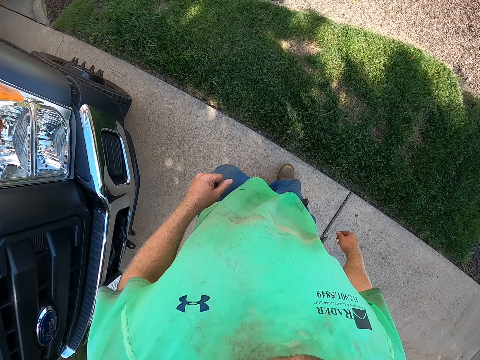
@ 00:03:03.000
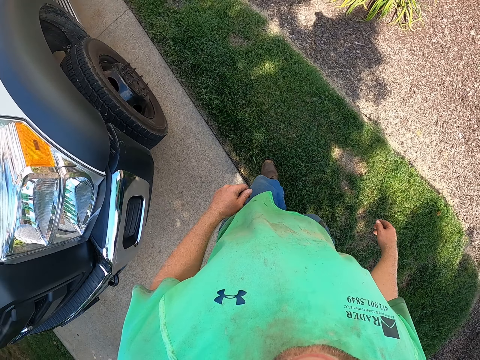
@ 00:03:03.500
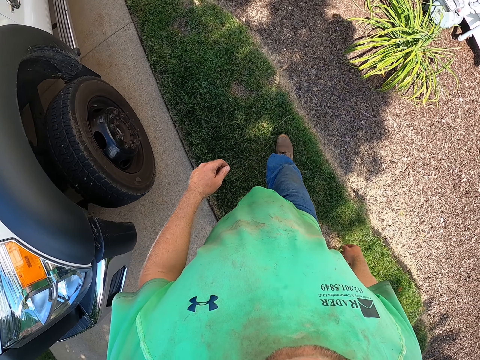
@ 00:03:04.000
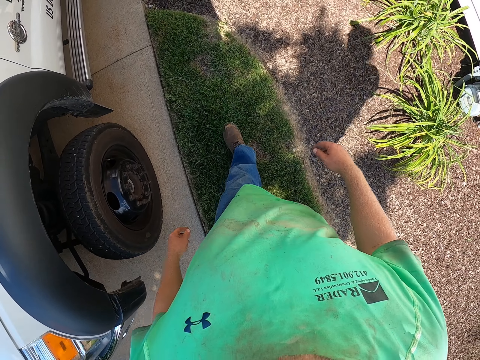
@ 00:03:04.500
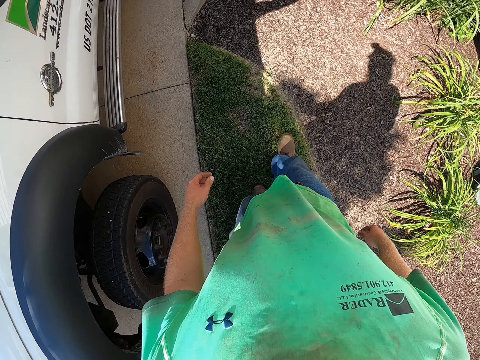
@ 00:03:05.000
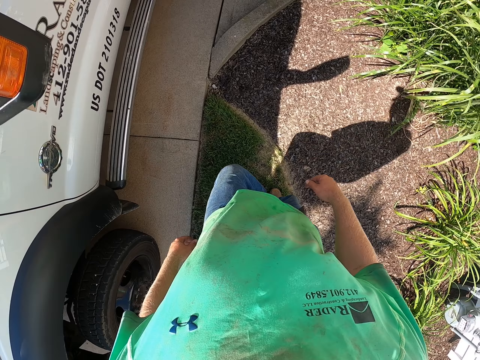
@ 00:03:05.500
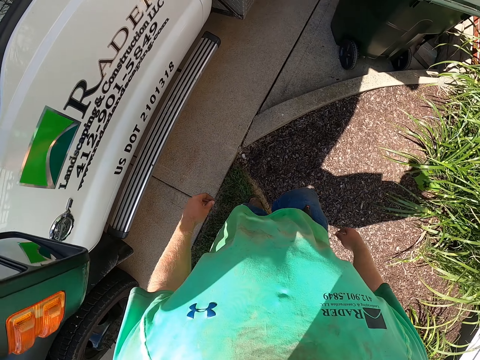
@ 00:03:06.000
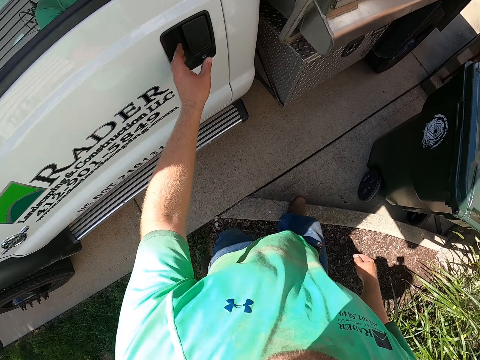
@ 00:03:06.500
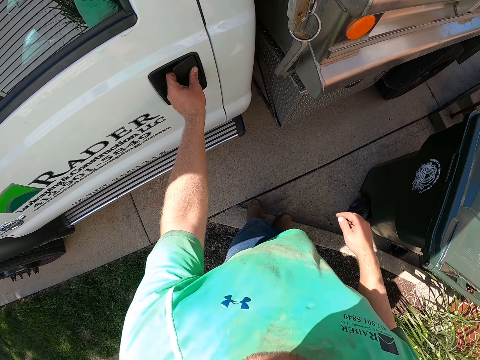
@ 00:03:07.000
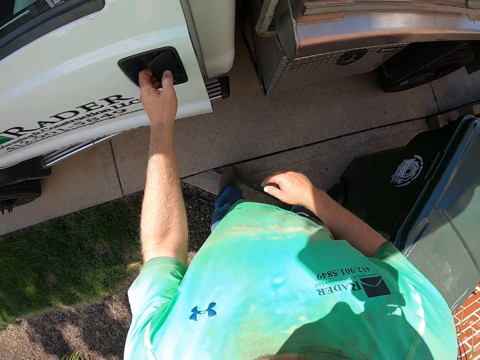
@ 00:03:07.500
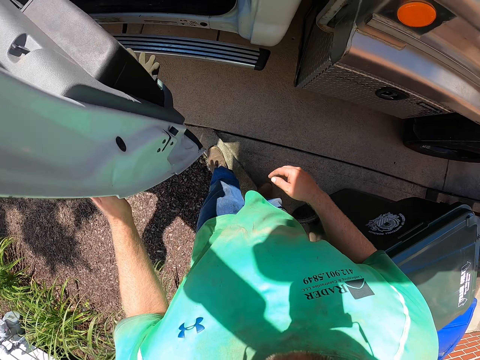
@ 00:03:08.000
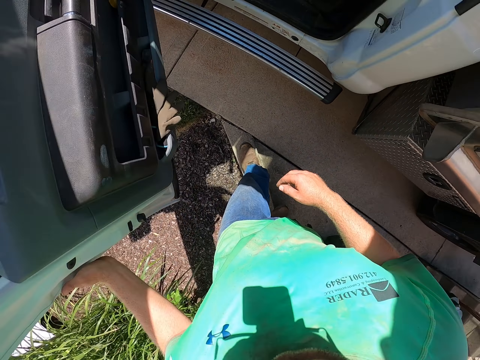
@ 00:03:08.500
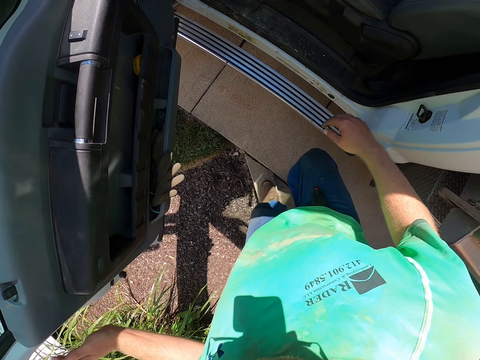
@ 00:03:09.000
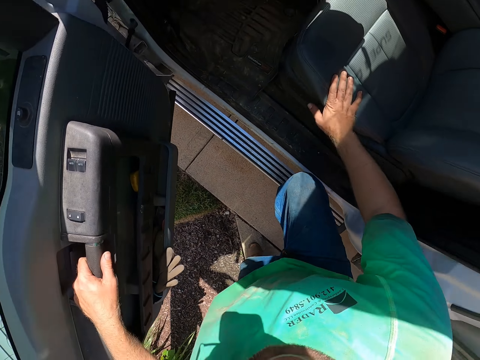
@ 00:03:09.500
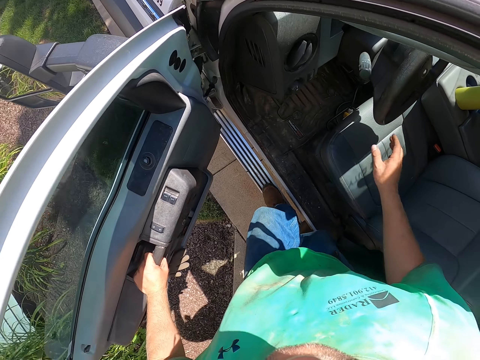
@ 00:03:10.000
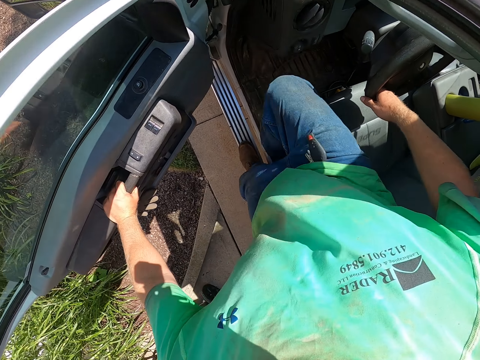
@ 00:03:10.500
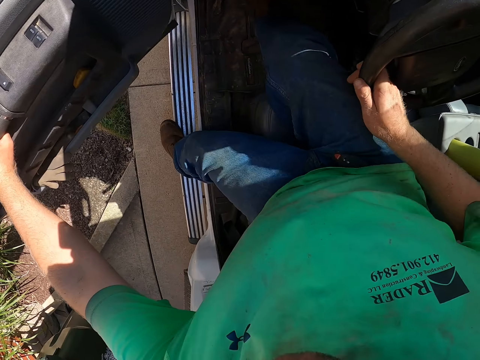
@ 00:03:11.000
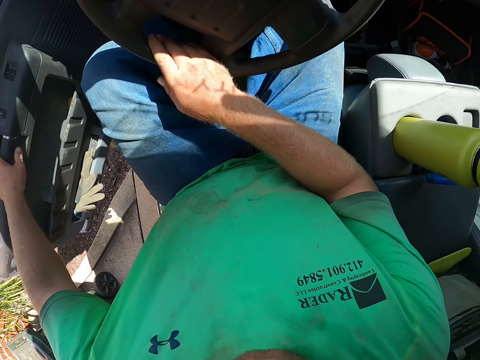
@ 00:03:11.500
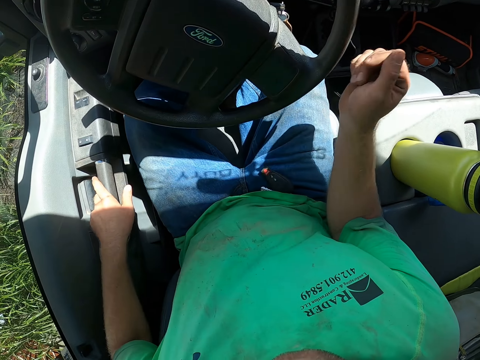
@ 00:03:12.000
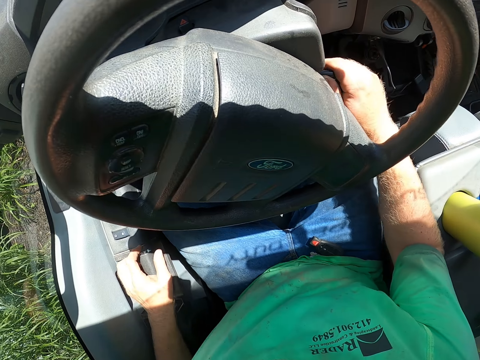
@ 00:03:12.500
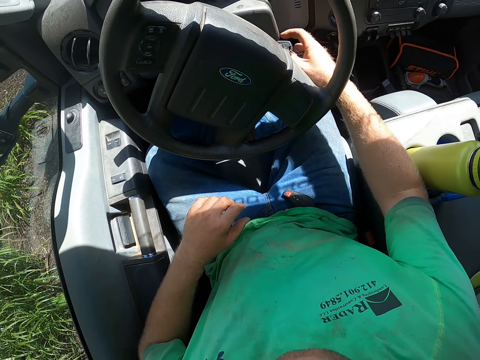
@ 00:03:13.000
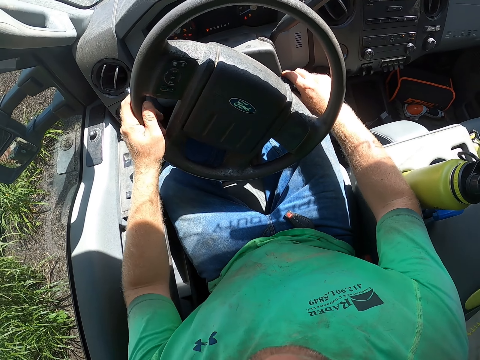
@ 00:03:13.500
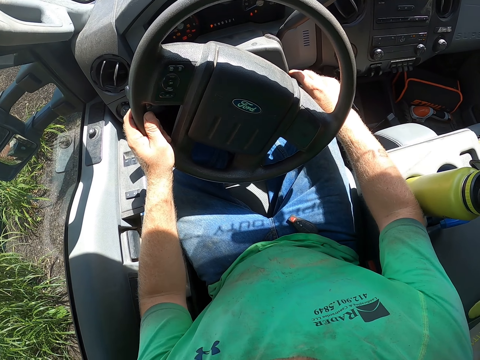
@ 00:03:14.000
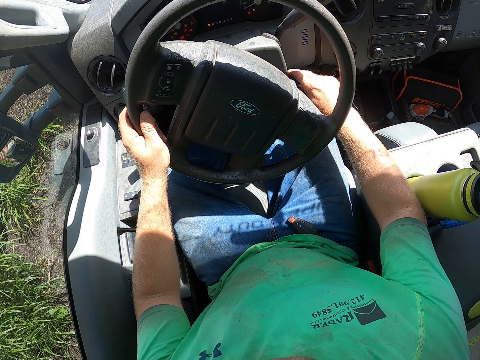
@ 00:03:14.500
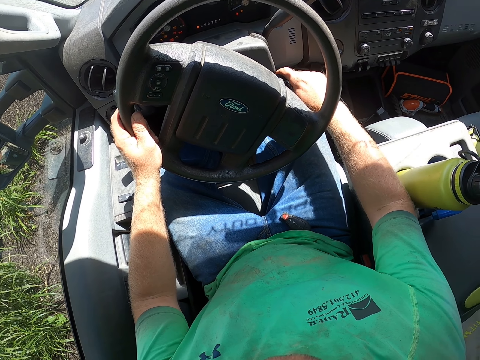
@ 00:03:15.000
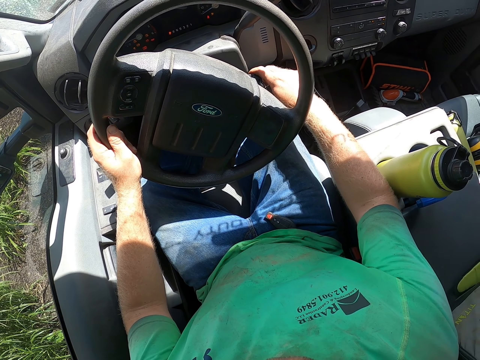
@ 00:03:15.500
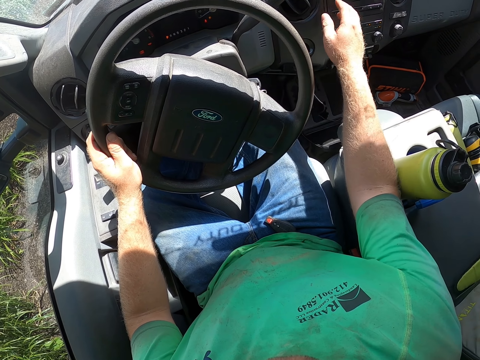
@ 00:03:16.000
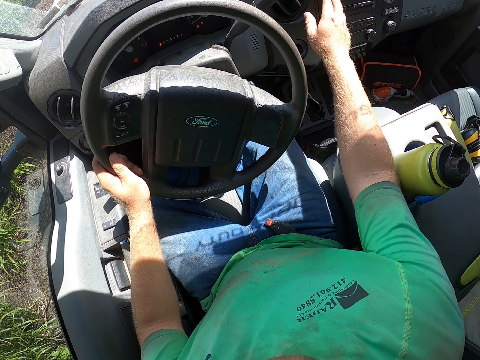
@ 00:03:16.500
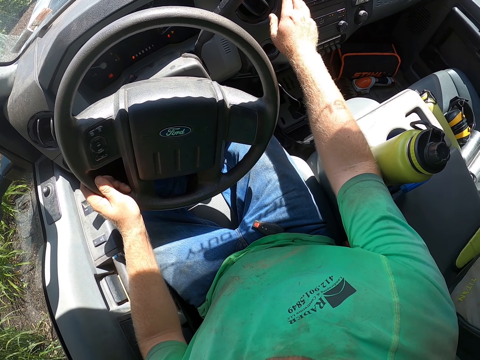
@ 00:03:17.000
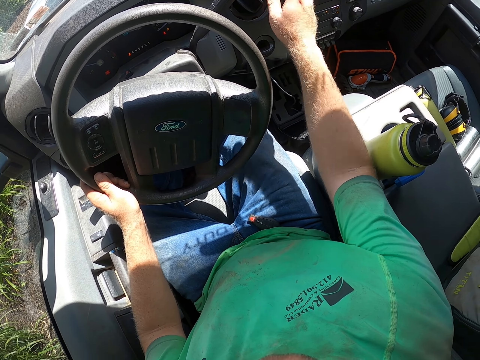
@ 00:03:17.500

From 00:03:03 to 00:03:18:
The camera wearer opens the door of the truck with his left hand. He steps inside the truck. He closes the door with his left hand. He starts the truck with the ignition key. He holds the steering wheel with his left hand. He touches the radio. He raises his right hand.
